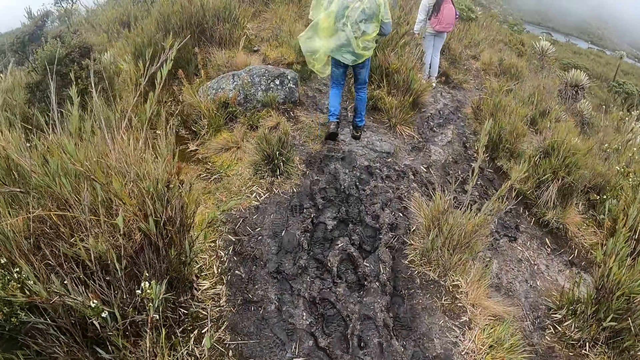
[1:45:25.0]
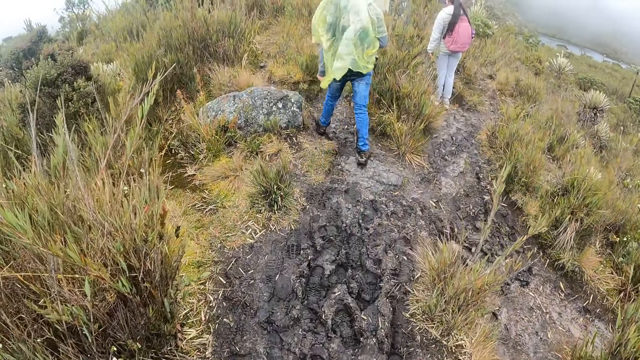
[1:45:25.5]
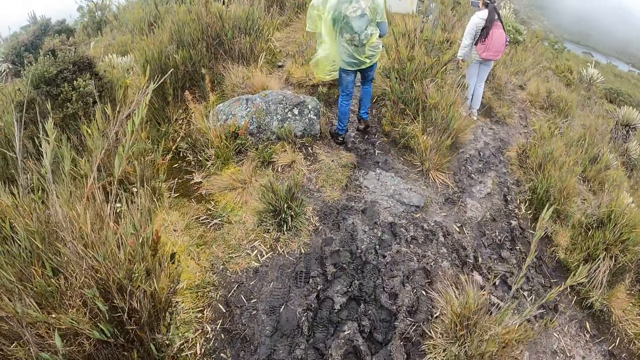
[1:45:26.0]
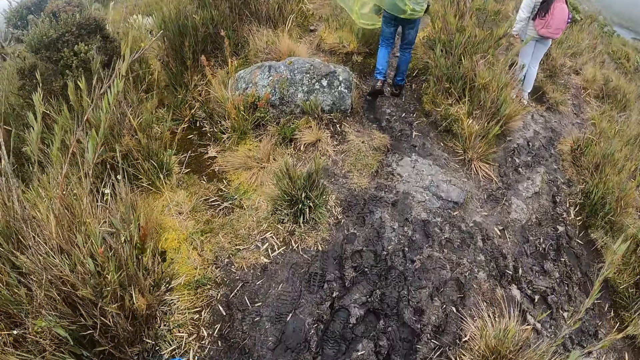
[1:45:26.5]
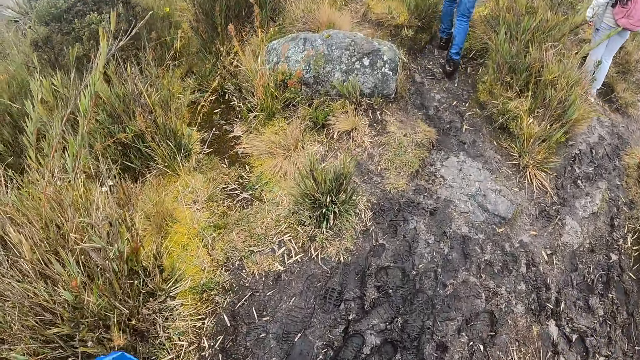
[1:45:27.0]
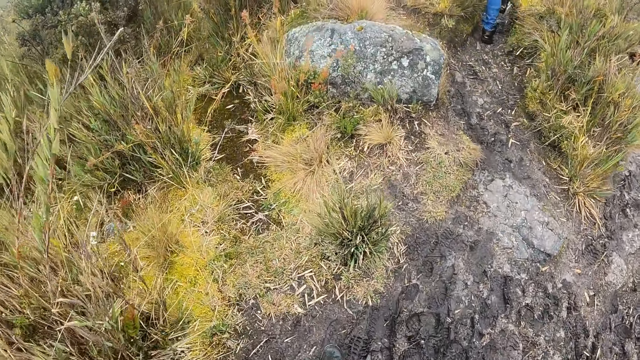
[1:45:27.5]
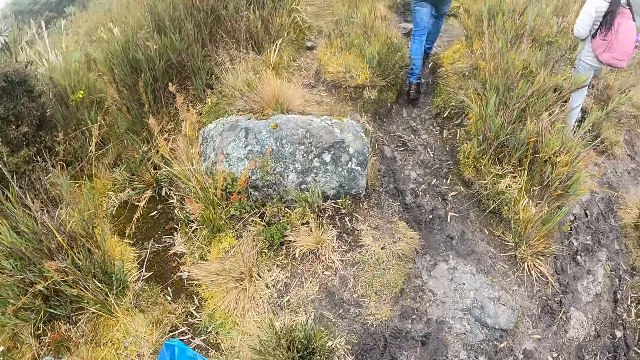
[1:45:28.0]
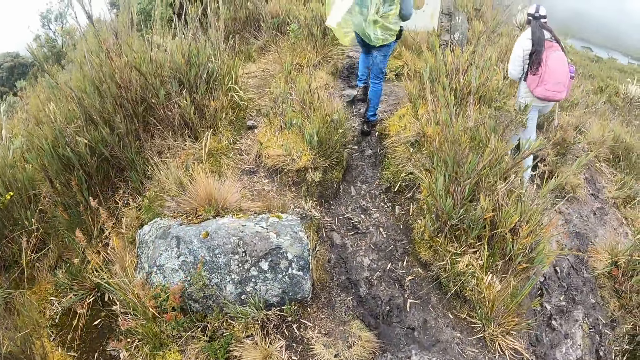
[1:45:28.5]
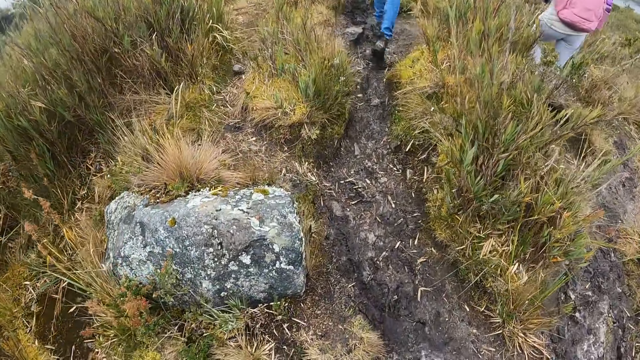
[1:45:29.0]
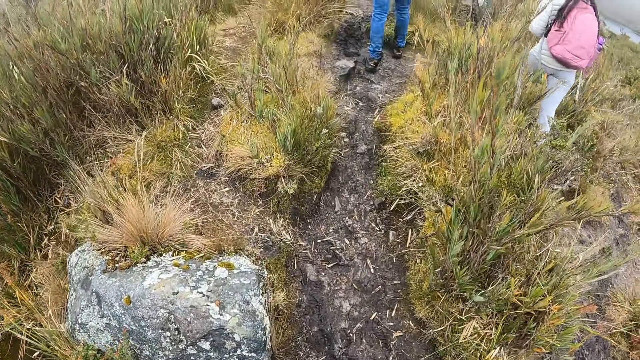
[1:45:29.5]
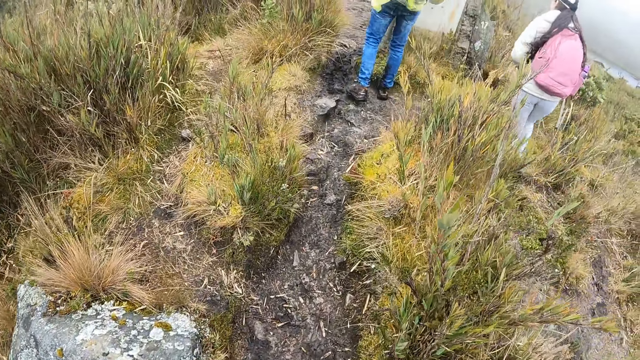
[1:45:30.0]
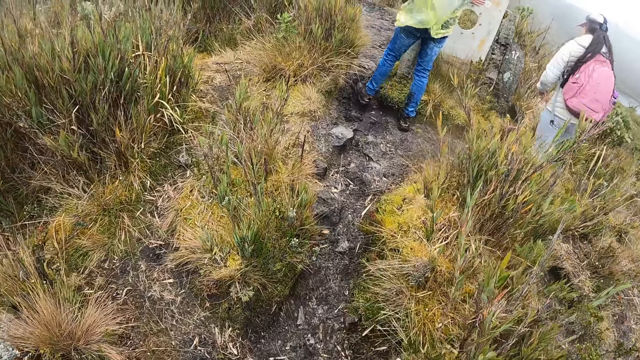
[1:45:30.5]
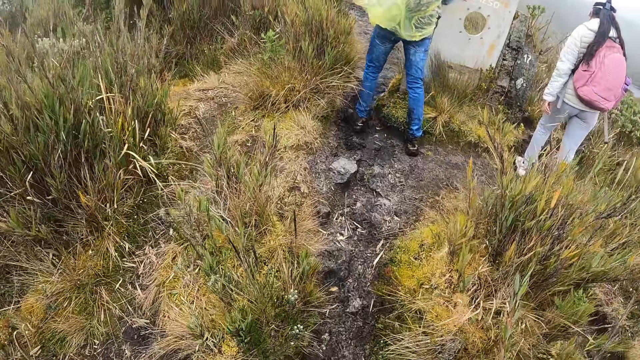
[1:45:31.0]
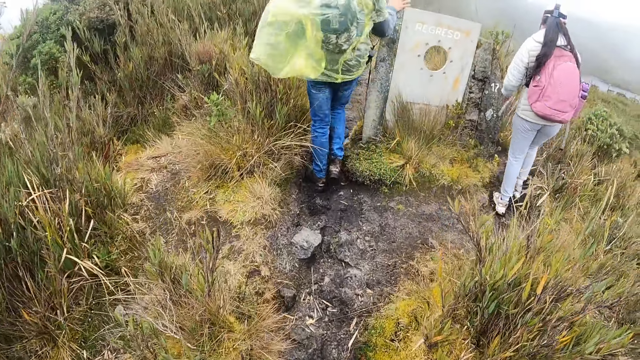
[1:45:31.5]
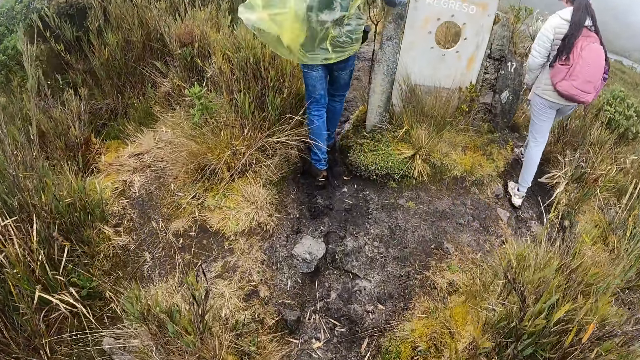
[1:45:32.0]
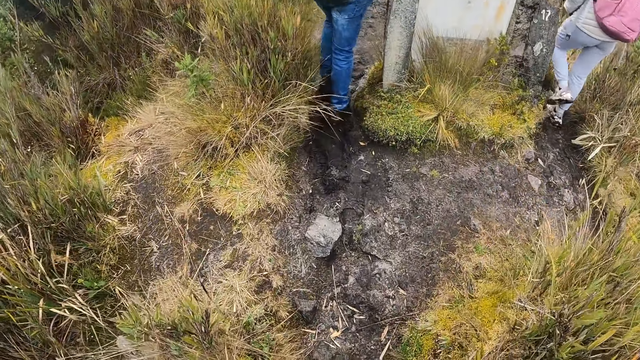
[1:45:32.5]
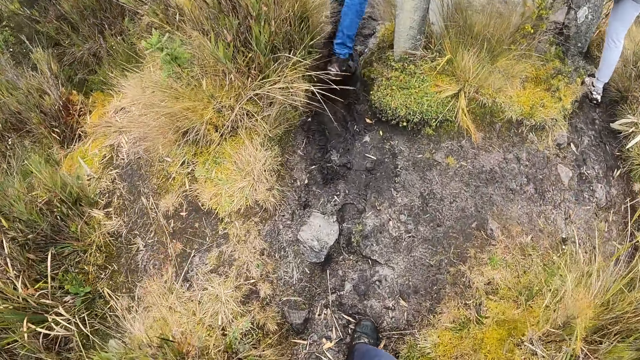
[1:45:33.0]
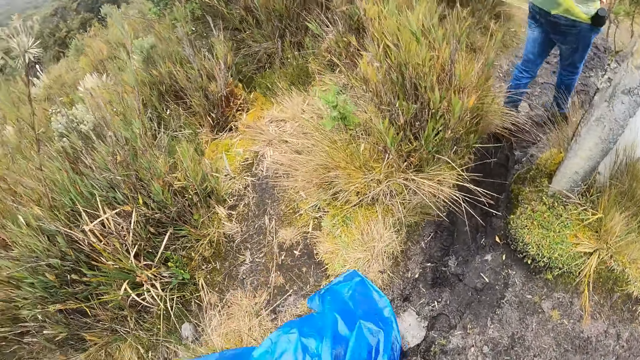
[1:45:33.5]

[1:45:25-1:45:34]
A person walks in the shrub. Another person rests a hand on the pillar.

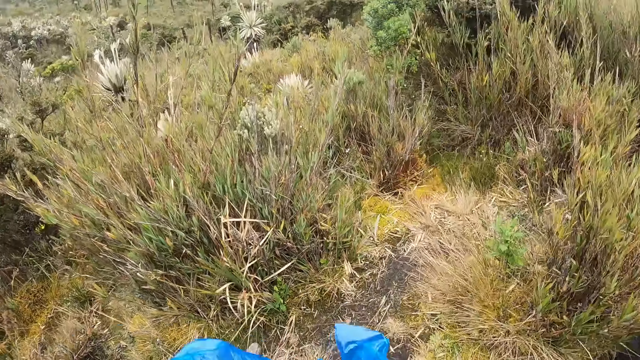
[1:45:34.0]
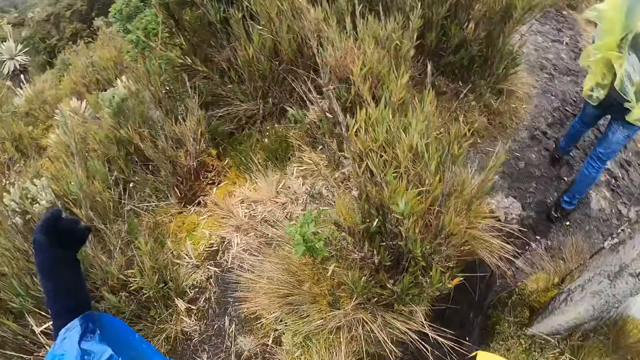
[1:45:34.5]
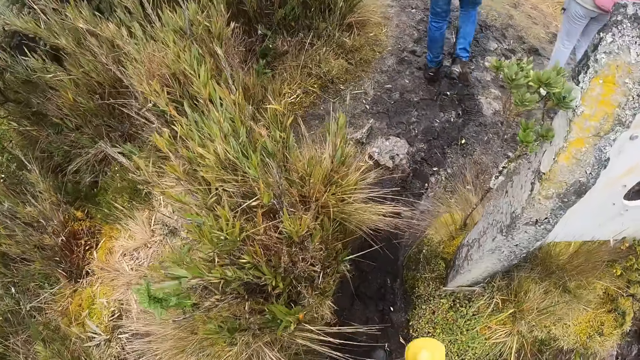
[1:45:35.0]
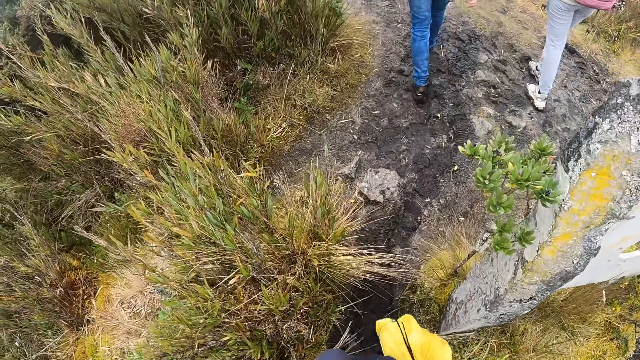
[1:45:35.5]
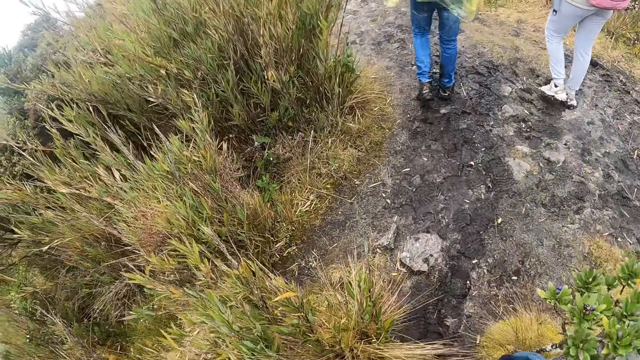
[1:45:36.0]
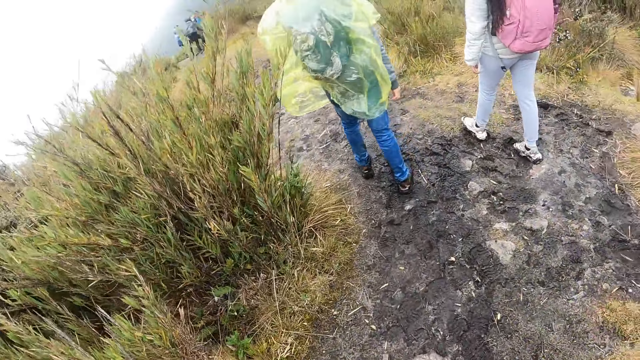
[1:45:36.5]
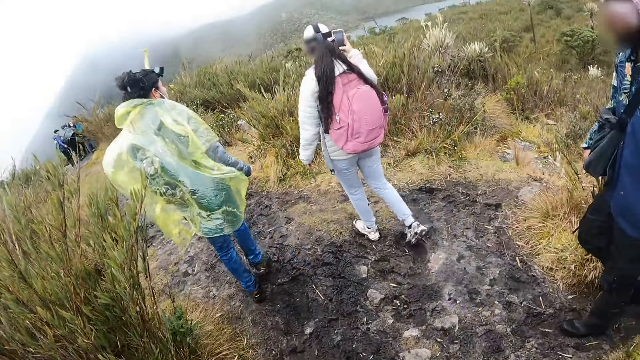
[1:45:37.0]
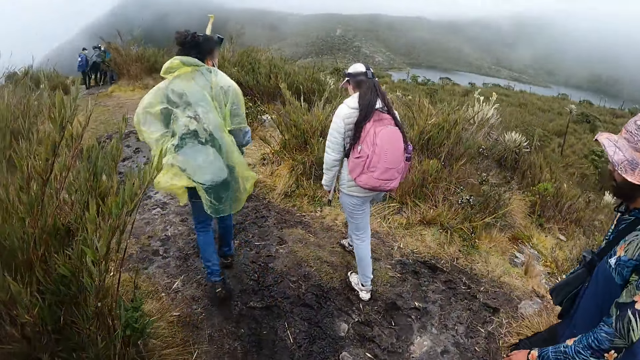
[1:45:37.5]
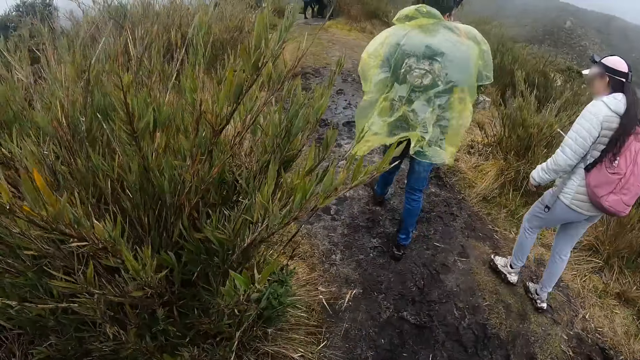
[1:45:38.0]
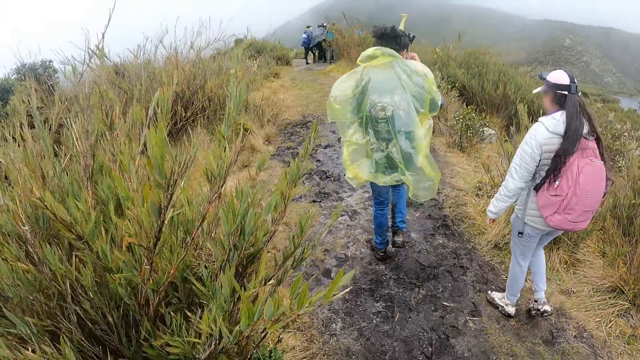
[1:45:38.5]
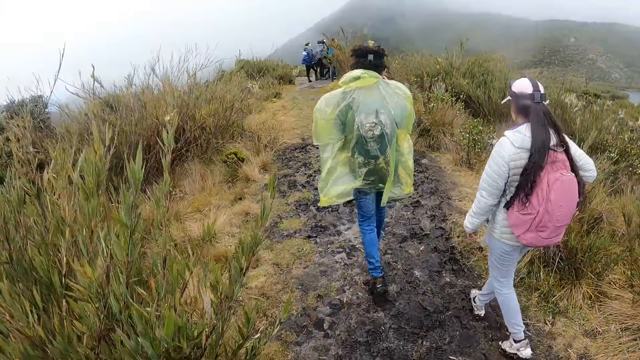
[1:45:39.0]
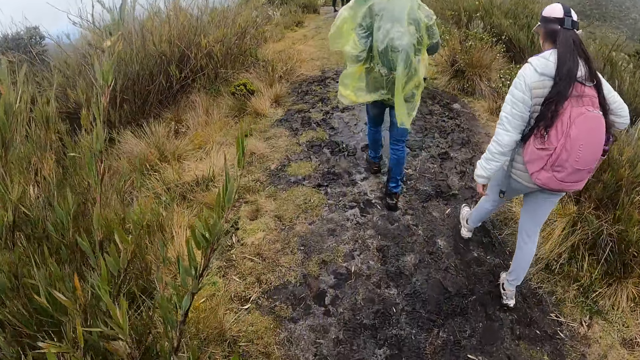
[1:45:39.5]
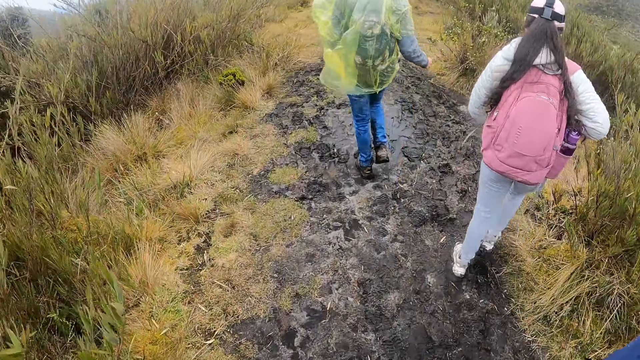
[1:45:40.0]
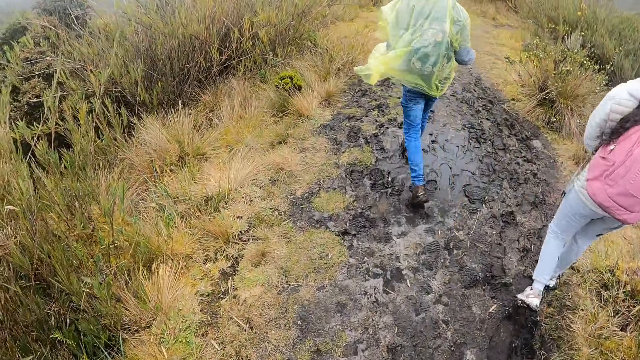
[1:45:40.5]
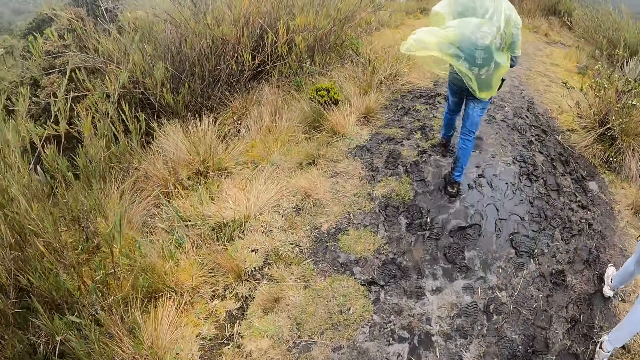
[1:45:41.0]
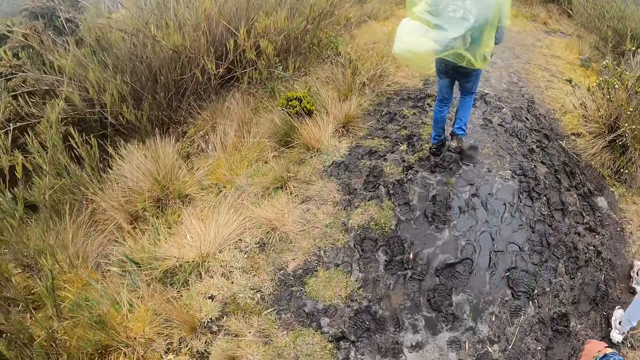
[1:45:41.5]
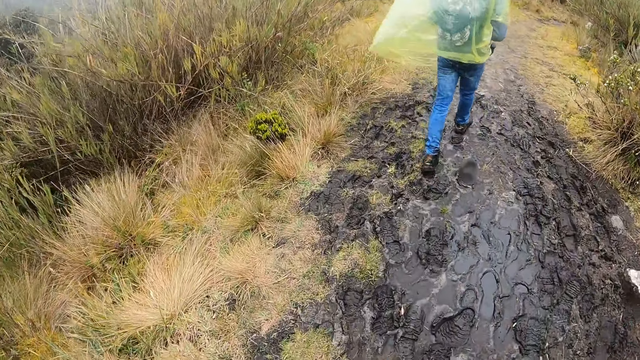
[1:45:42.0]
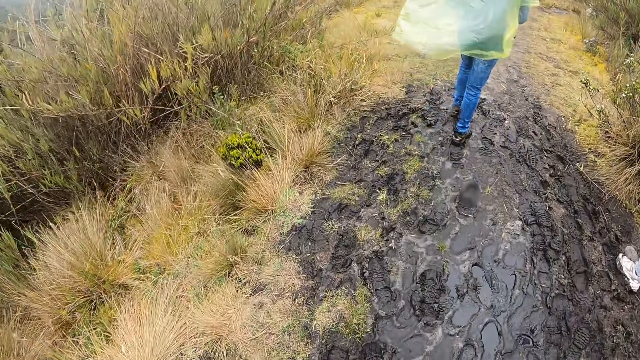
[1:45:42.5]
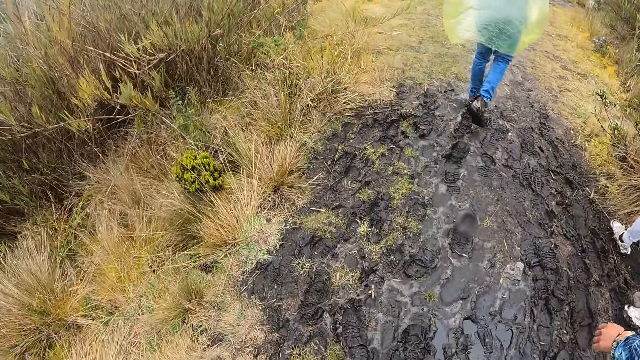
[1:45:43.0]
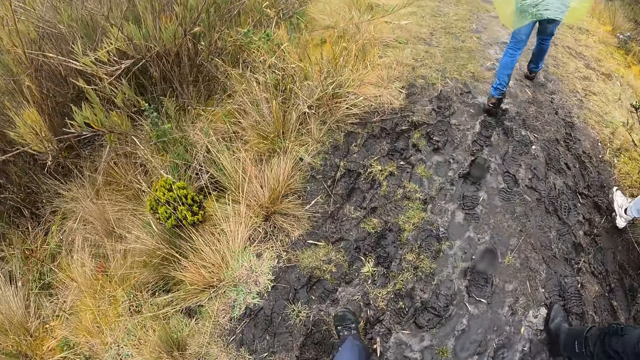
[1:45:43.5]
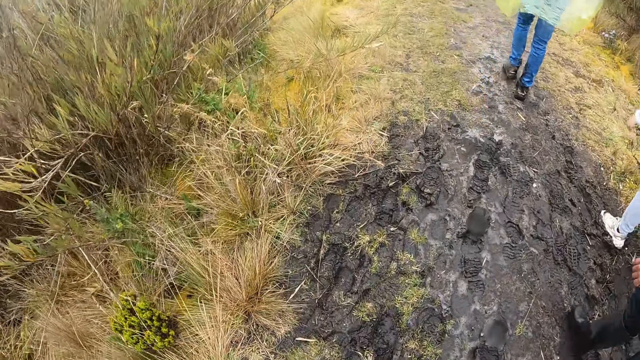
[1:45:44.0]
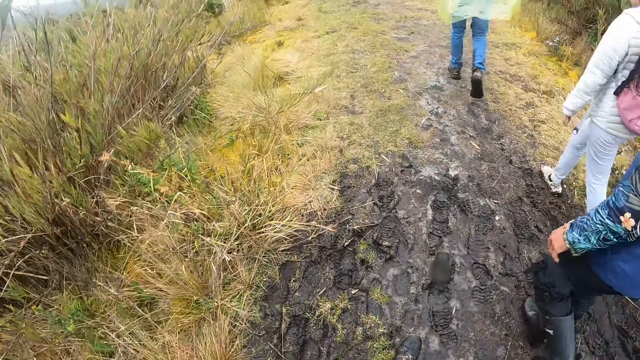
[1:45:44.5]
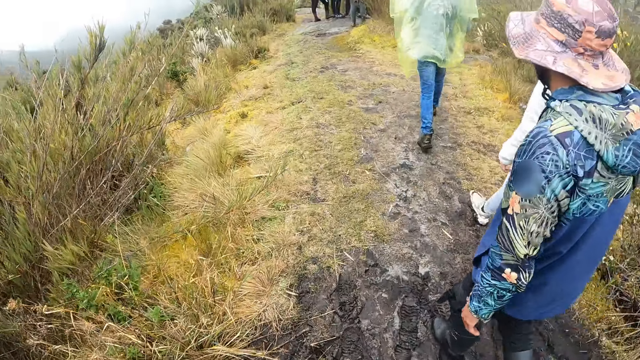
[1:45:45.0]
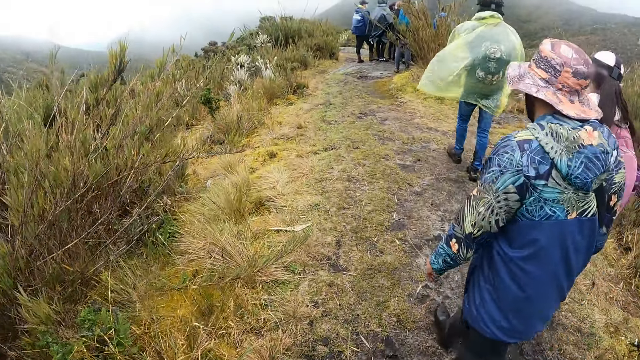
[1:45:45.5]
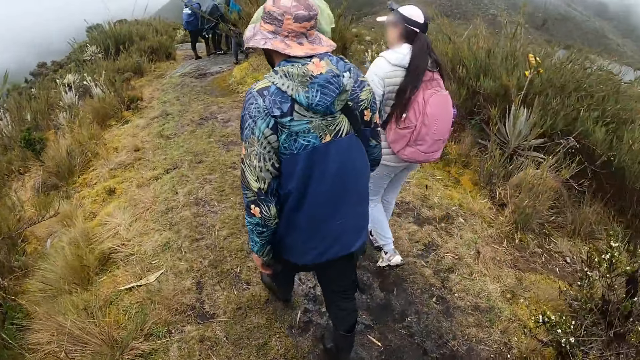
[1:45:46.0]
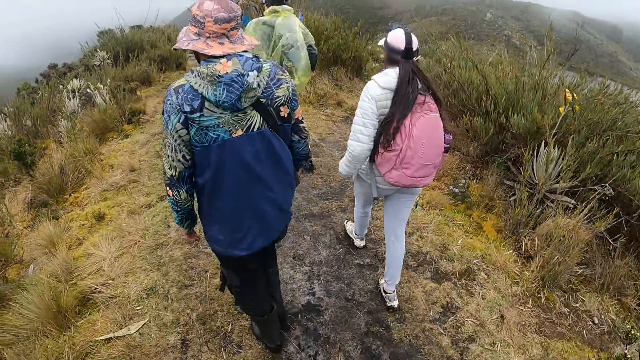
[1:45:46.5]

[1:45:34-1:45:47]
The camera wearer moves the paper on the hand. A person touches the nose.
